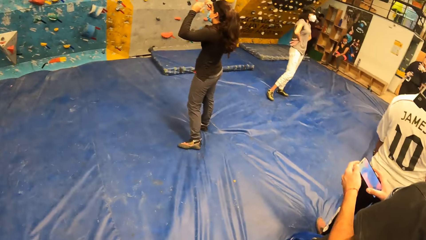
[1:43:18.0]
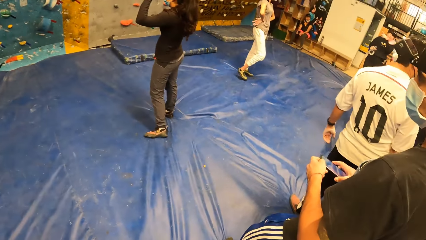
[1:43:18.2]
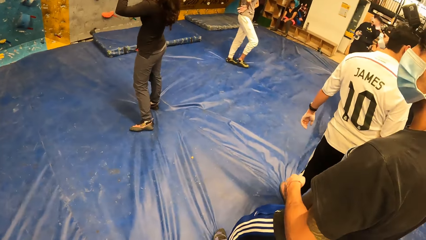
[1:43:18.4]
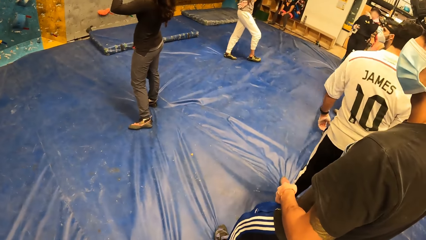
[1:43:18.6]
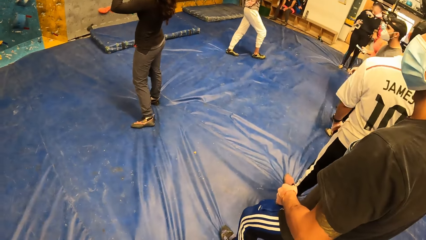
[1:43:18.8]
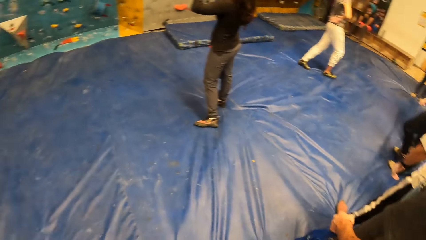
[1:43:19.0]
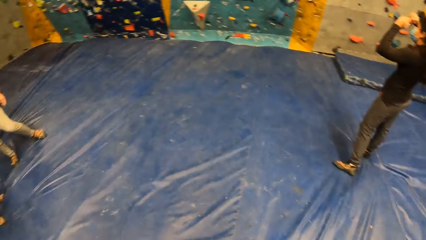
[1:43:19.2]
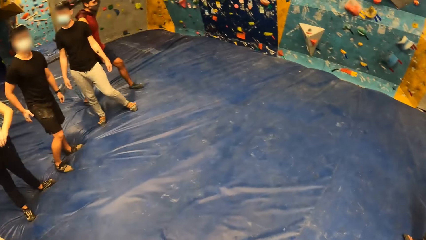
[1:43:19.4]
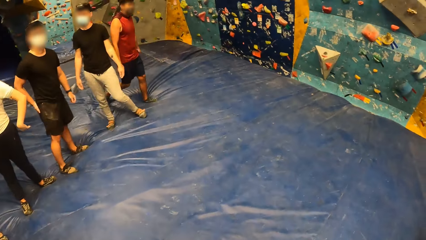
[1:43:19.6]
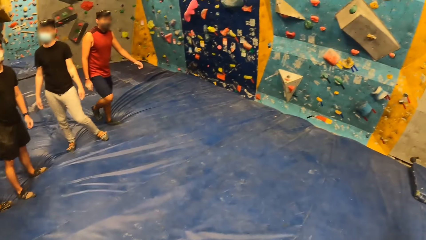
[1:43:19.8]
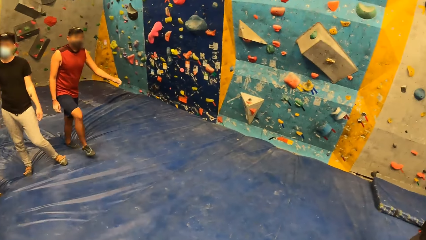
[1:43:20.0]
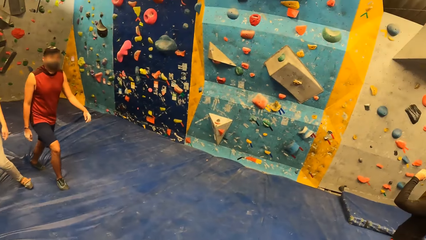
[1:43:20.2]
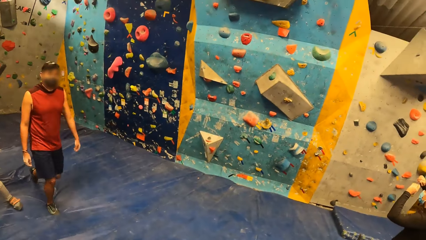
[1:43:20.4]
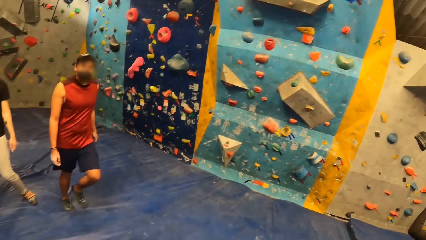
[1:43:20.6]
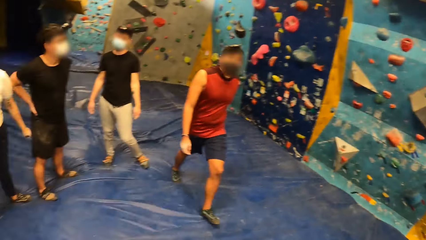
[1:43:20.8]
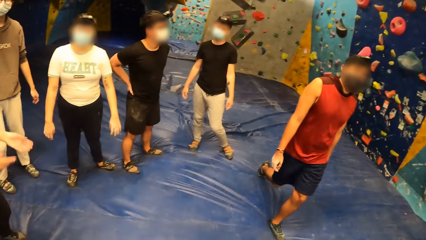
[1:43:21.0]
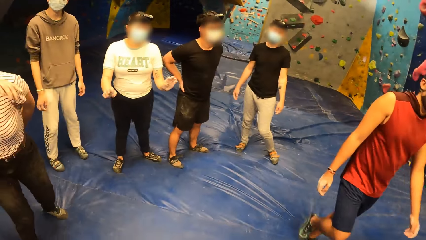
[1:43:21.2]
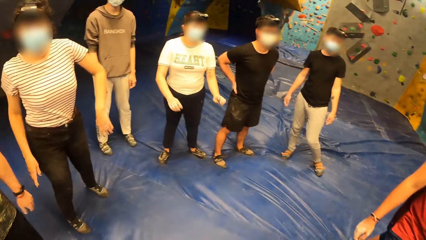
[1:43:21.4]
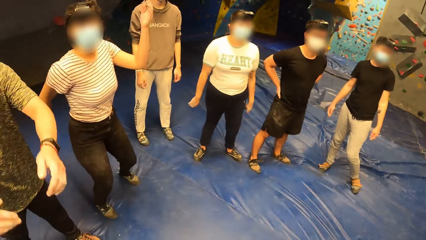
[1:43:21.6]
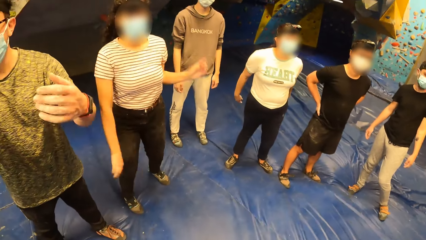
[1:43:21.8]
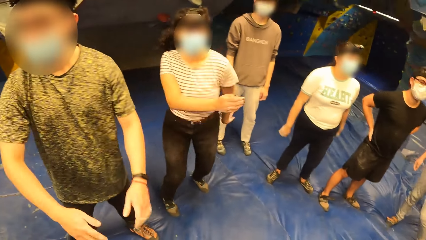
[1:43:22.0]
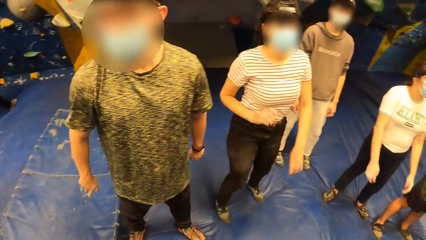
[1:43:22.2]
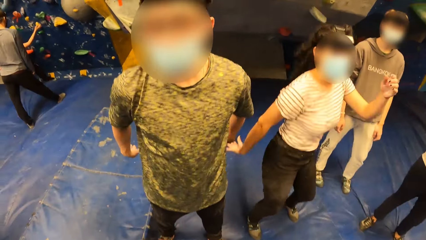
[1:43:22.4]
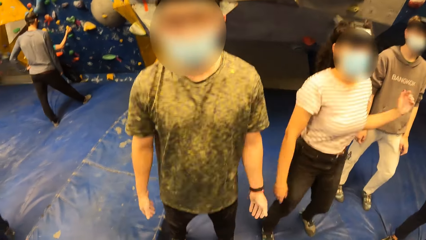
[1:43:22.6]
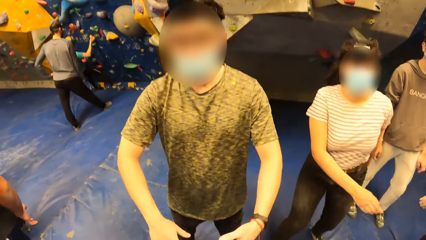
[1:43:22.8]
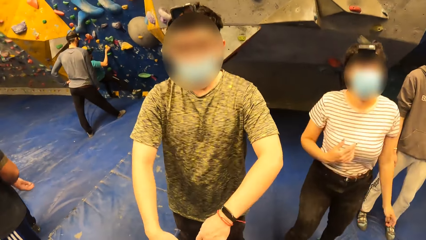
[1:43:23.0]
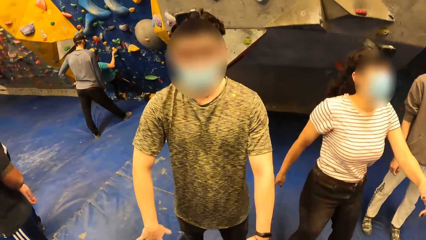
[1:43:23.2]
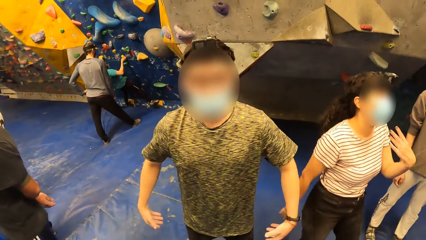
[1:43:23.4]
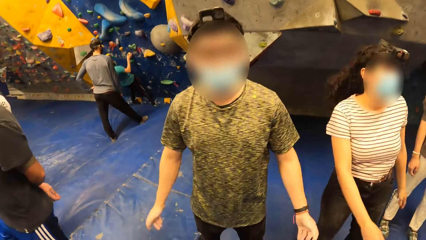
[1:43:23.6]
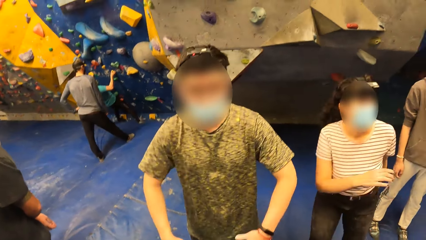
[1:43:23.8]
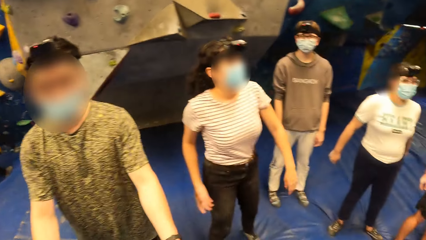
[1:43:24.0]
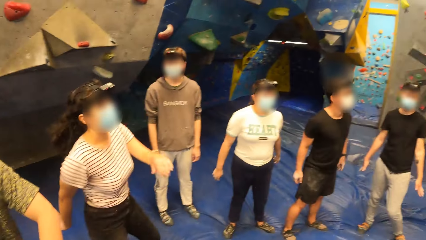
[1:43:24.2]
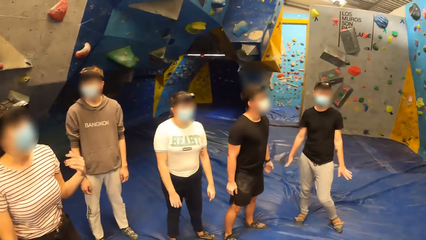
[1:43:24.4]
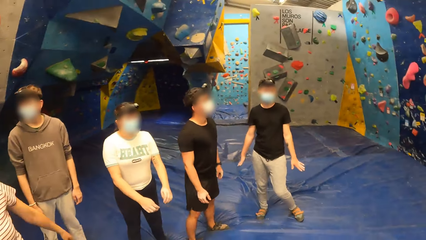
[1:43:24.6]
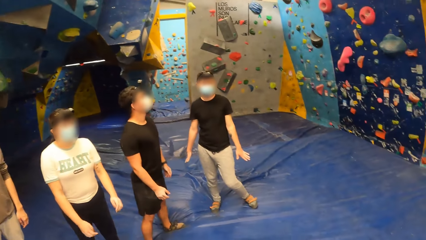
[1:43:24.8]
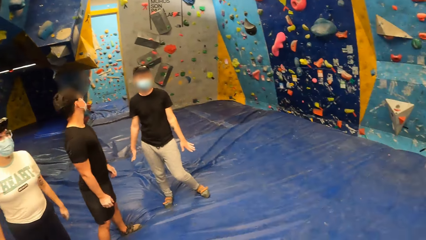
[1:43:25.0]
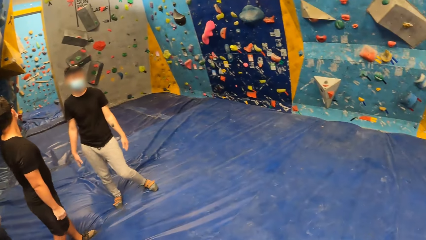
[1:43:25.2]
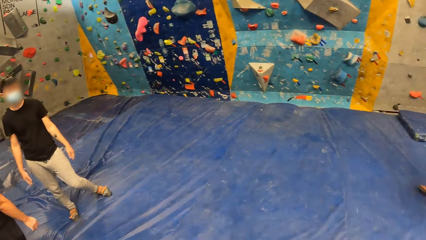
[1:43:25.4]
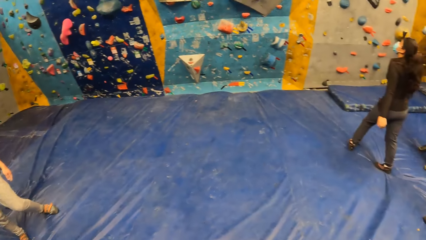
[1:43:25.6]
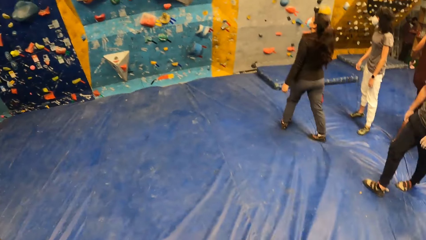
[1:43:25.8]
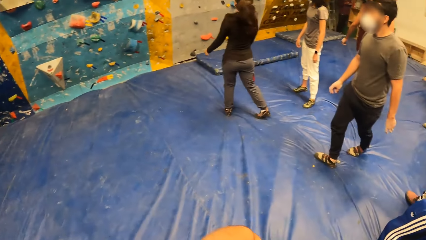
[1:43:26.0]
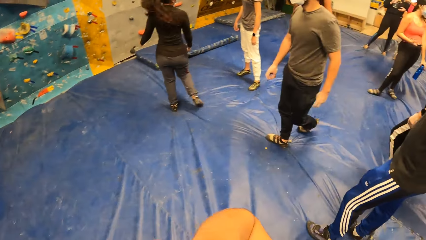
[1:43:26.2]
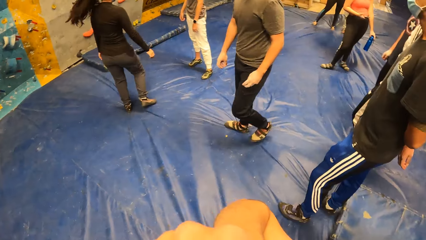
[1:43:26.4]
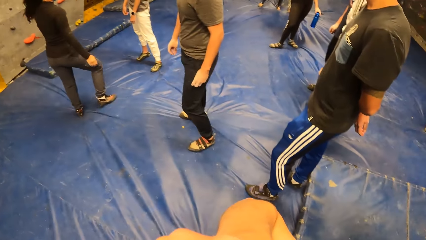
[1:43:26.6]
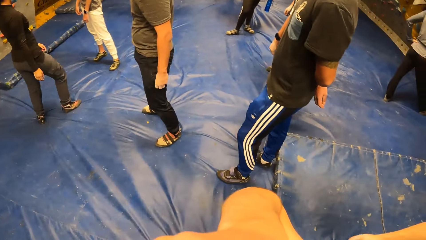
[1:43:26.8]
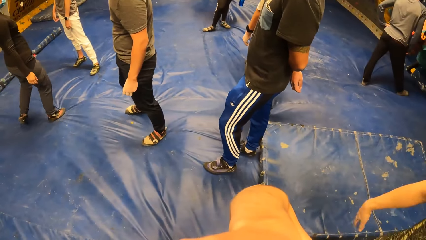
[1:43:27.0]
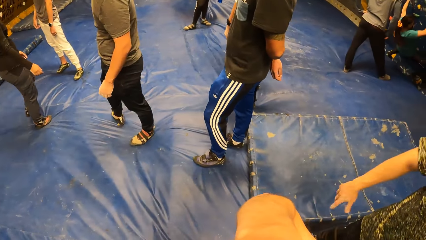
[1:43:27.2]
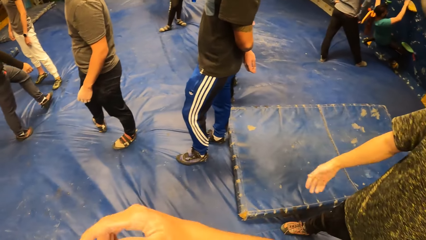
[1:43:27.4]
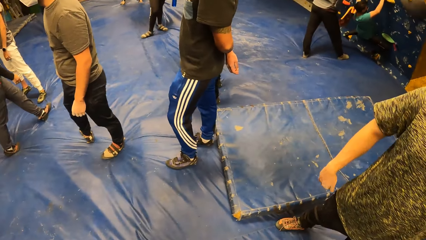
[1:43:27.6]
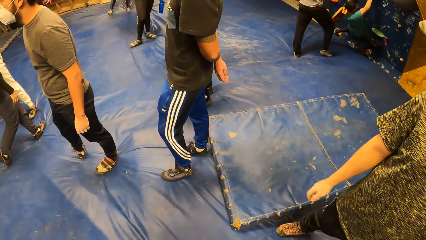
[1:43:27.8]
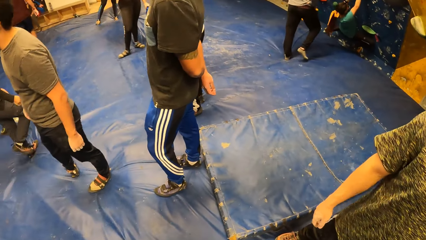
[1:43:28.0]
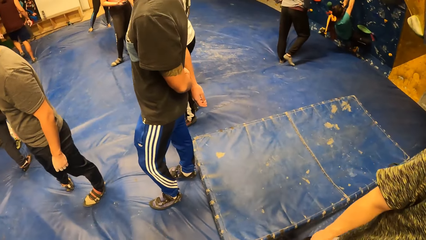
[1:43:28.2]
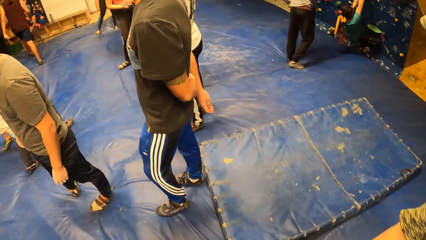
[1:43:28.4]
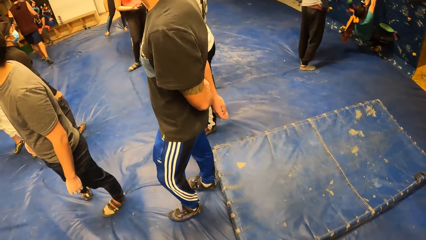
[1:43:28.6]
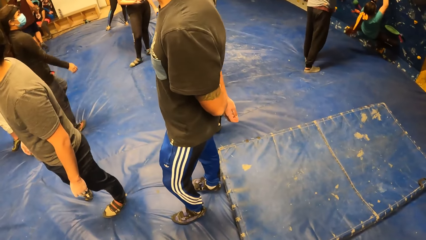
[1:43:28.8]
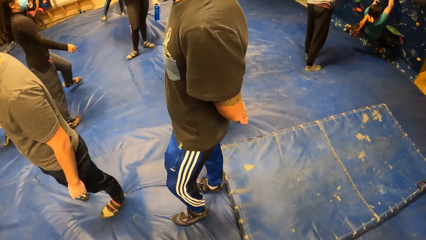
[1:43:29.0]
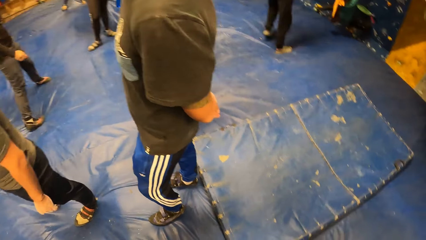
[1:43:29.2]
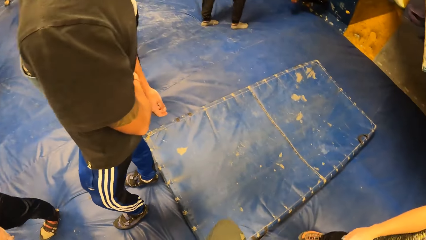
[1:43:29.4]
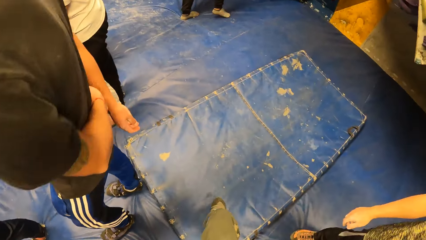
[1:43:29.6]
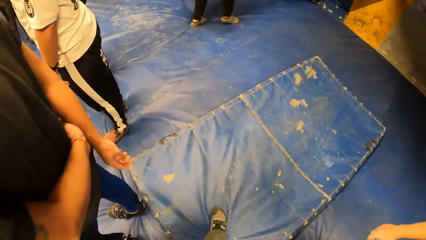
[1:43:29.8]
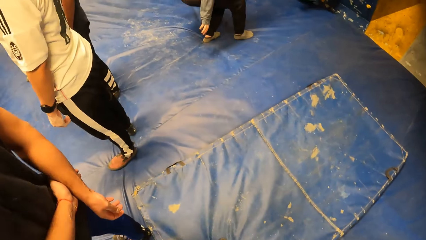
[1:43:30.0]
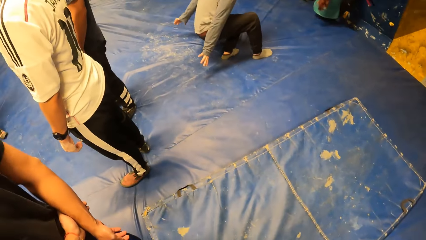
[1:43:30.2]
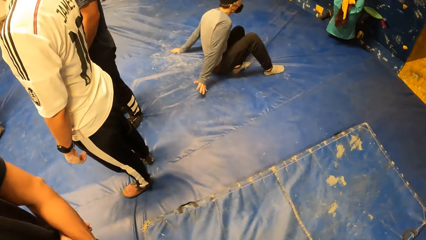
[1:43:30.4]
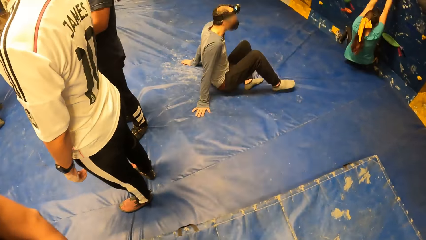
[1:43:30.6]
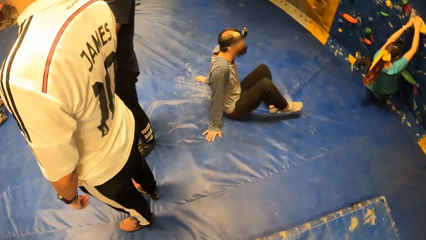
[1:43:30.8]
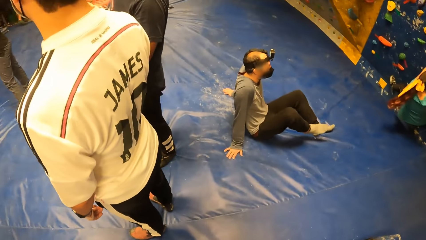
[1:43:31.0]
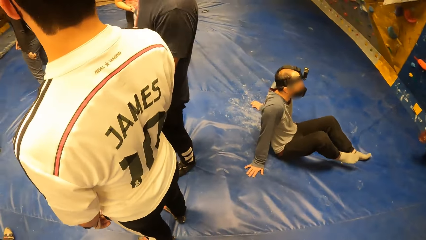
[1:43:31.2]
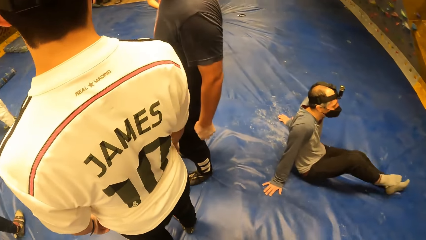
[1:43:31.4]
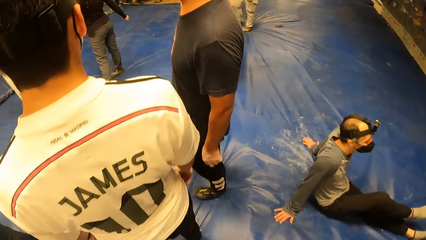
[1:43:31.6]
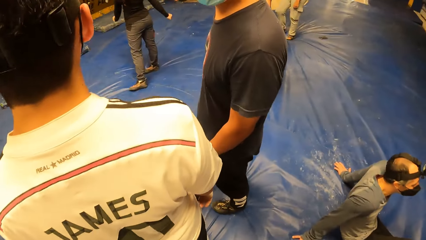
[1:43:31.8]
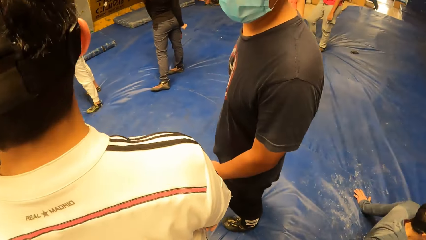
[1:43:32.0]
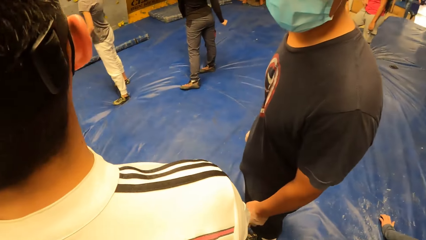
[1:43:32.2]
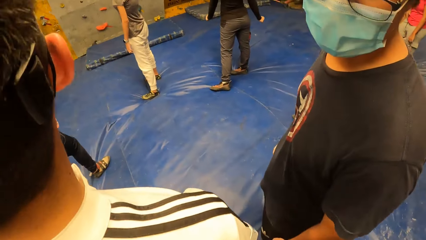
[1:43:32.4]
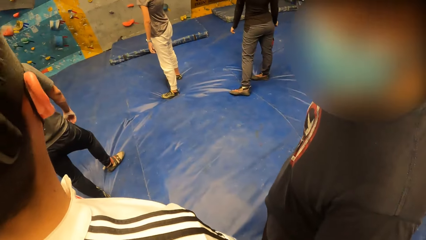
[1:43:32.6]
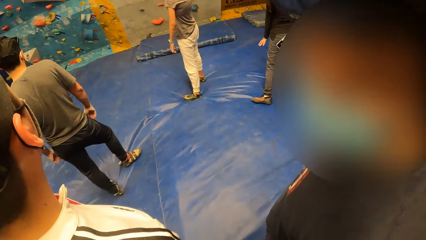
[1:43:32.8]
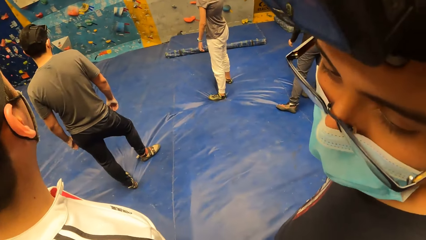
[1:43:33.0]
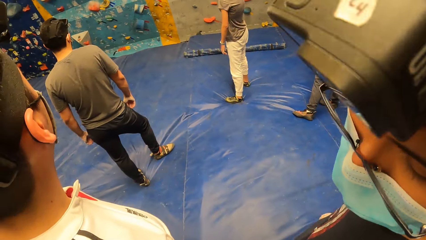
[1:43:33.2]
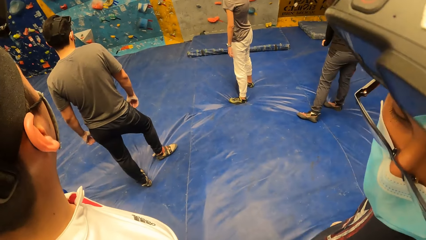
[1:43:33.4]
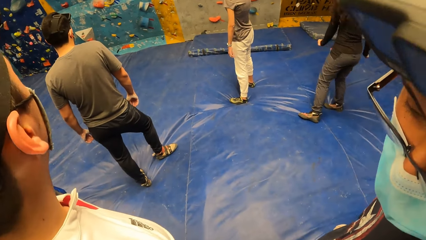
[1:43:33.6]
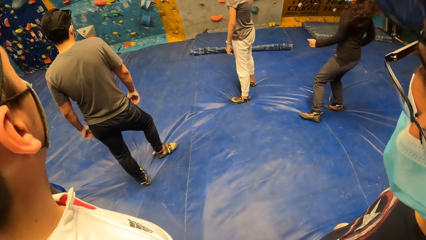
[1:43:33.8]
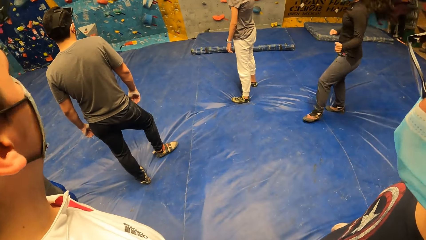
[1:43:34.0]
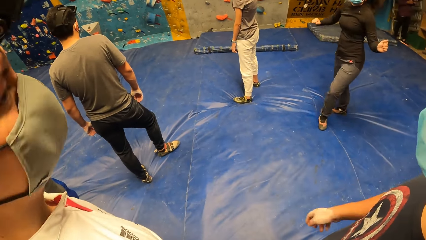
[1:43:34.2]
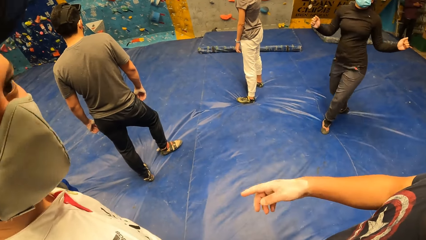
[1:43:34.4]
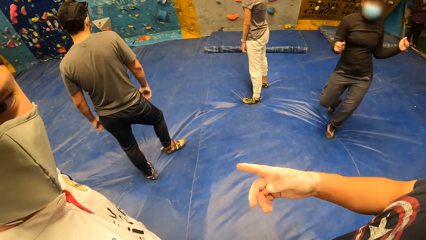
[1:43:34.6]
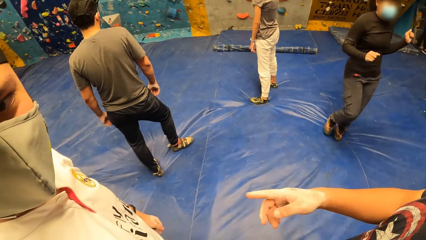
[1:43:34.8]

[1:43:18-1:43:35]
The camera wearer looks around the room. A man walks on the bouncing mat, holds his waist with both hands. A woman swings her hands. The camera wearer looks around the room. They walk around the room. They stand beside another man.
